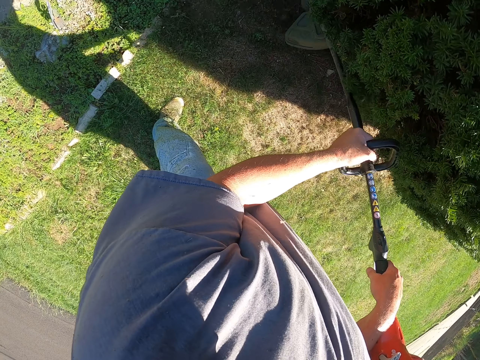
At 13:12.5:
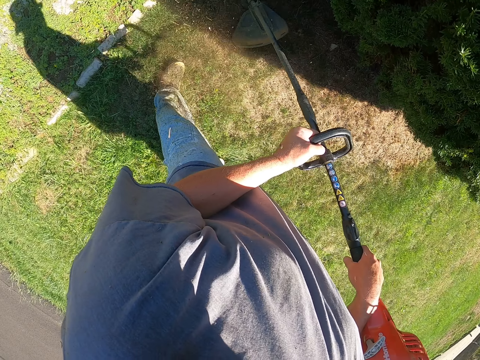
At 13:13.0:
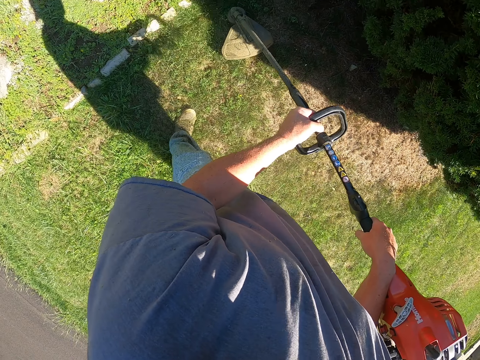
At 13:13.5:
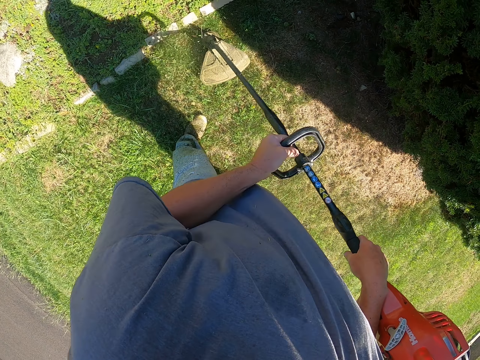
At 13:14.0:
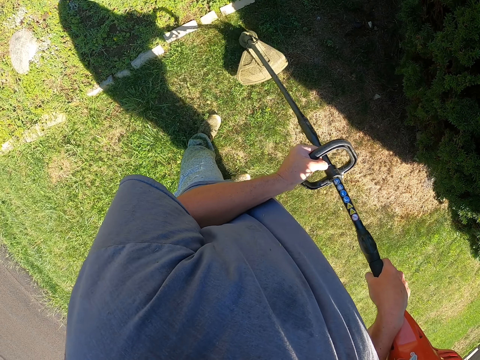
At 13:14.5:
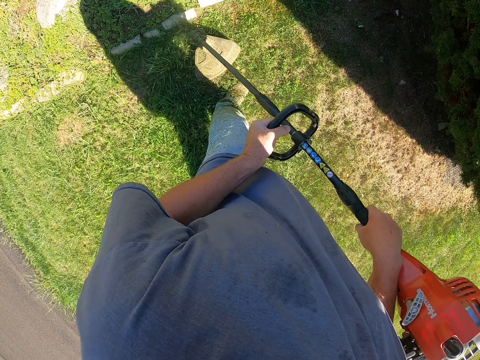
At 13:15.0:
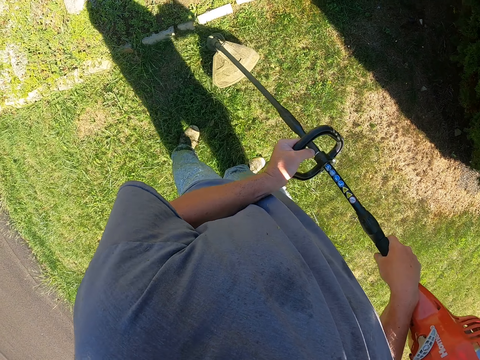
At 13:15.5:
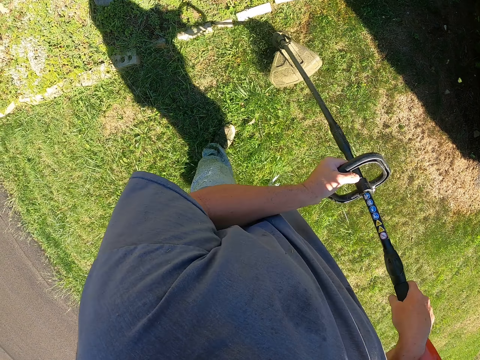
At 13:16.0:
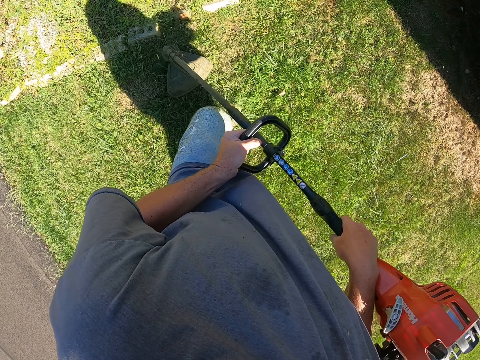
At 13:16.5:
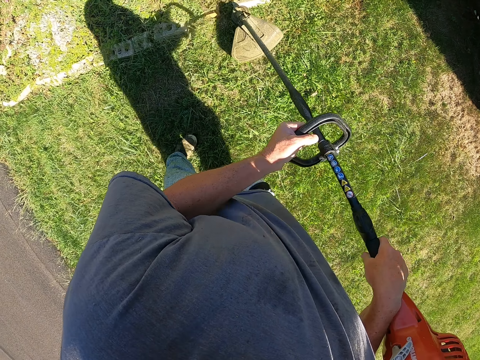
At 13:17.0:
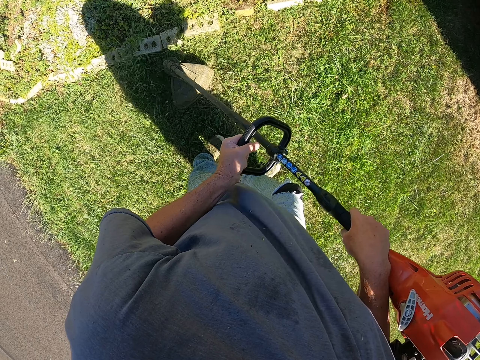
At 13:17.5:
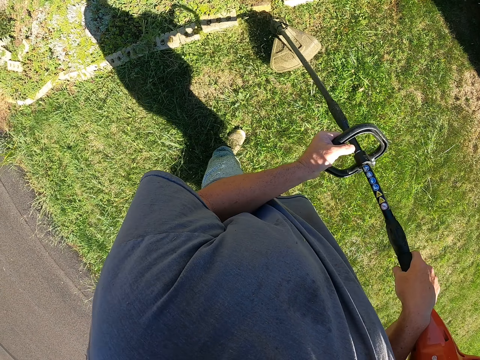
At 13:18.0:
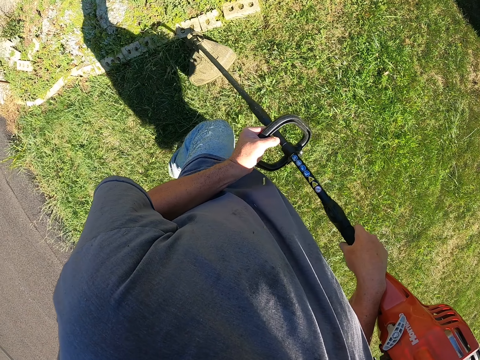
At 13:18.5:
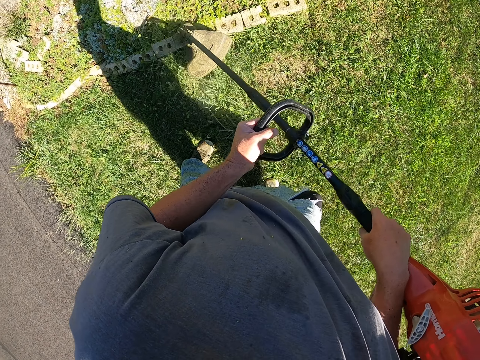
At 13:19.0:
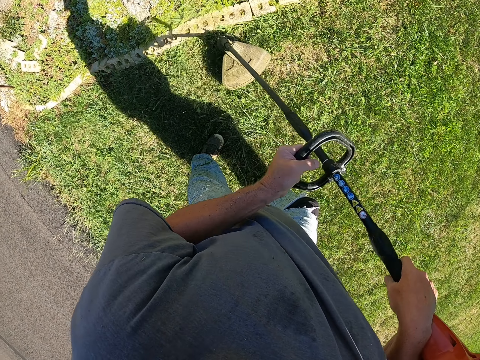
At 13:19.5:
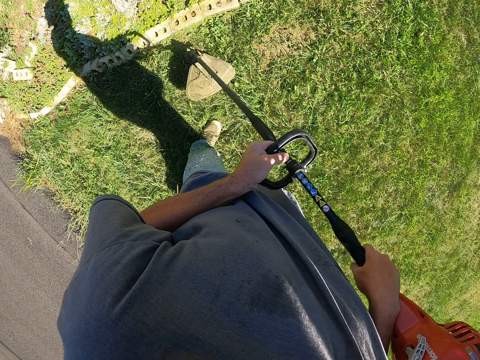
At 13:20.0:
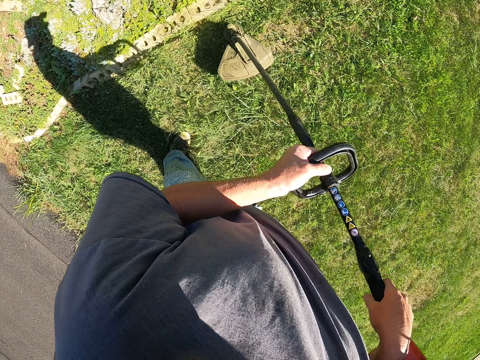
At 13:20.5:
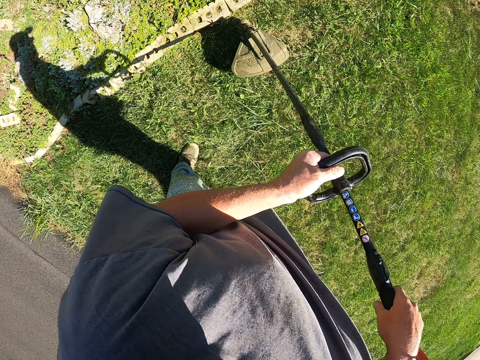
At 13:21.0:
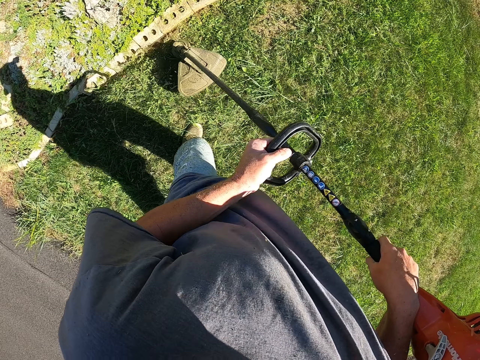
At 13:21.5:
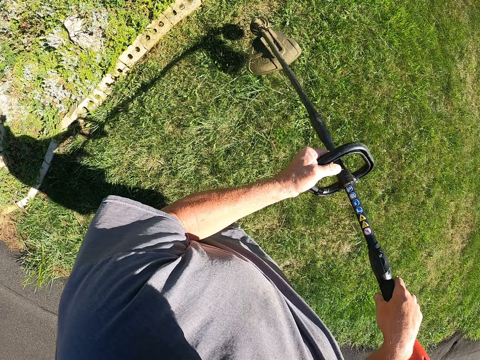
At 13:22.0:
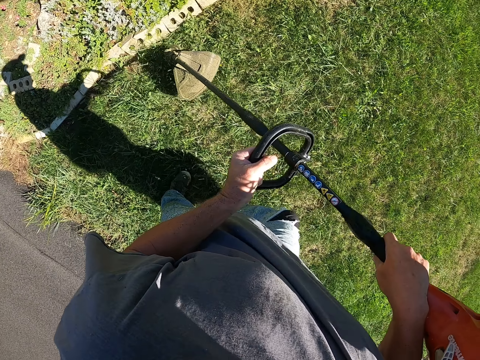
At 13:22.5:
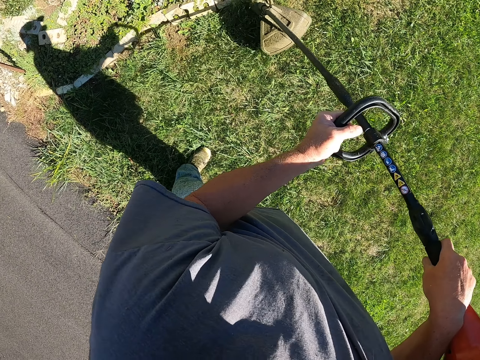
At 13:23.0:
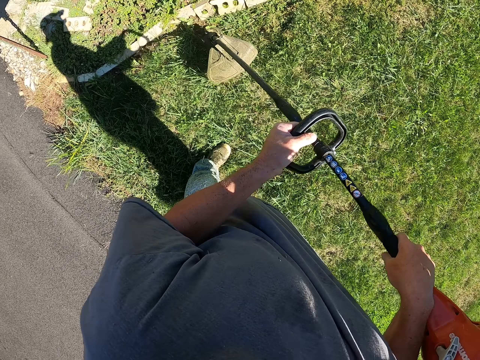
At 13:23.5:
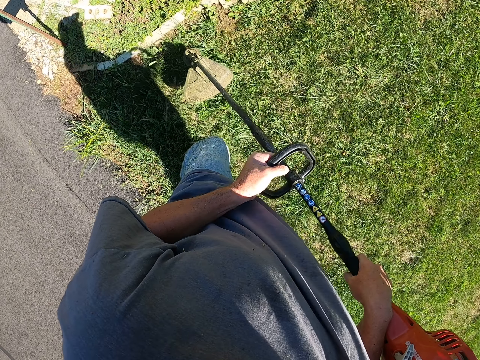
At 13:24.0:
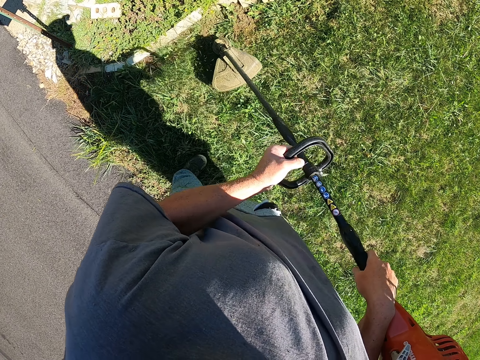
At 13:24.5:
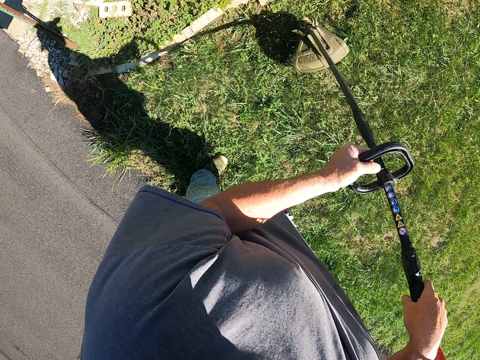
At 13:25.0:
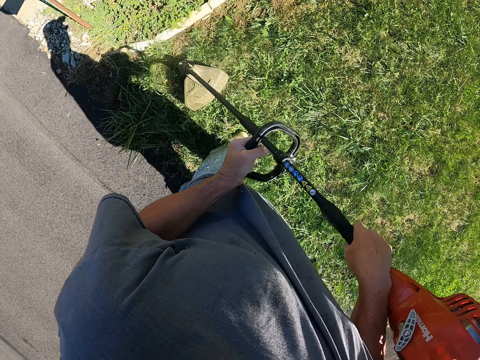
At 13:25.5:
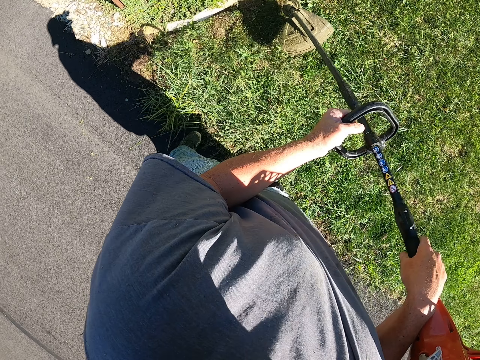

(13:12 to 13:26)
The camera wearer cuts the grass.

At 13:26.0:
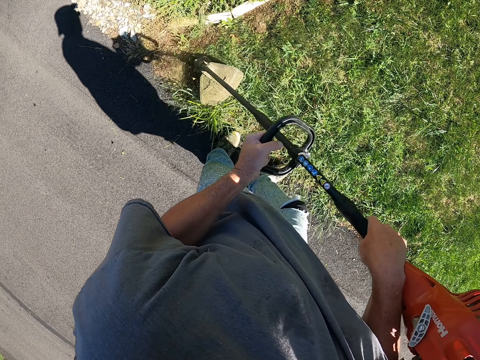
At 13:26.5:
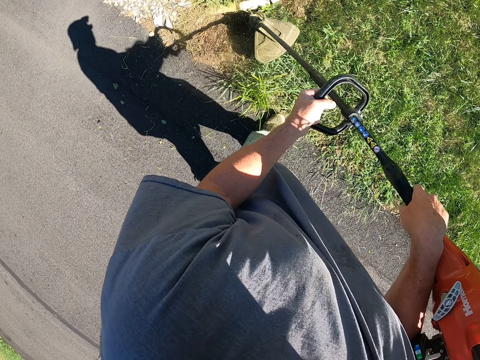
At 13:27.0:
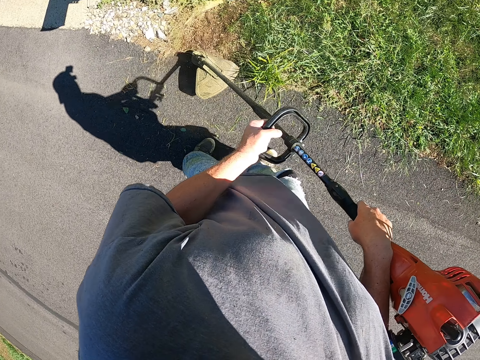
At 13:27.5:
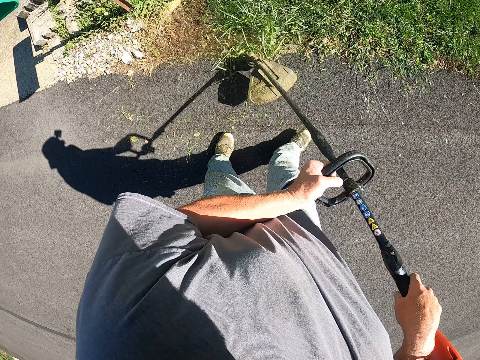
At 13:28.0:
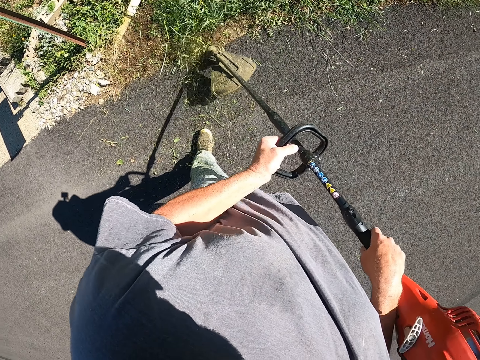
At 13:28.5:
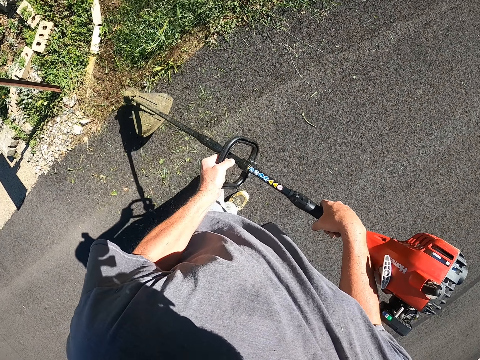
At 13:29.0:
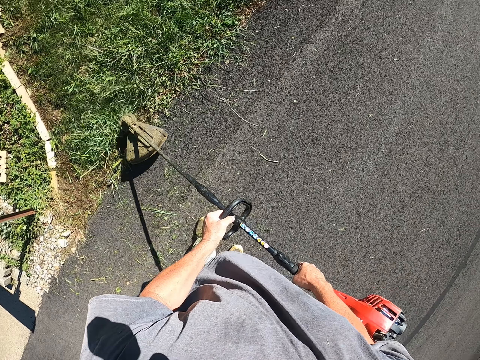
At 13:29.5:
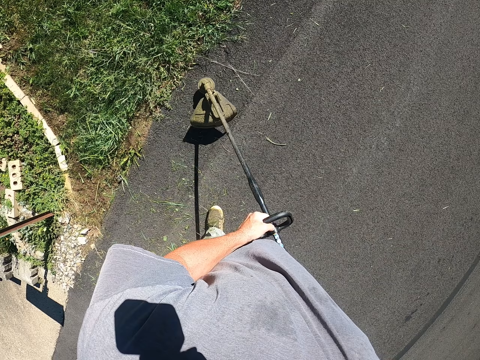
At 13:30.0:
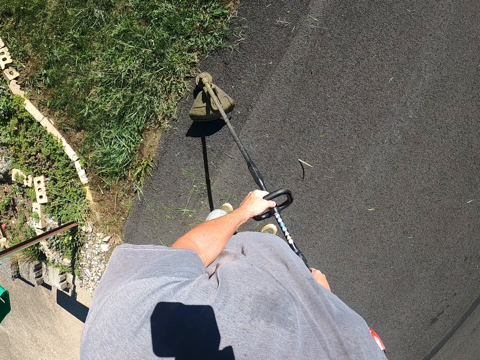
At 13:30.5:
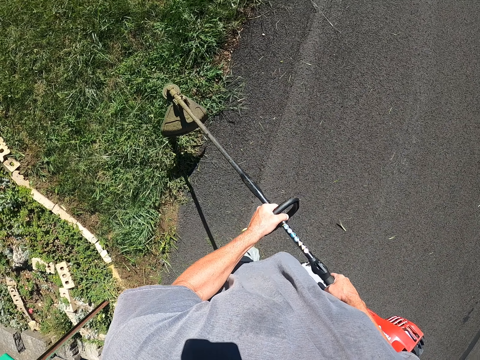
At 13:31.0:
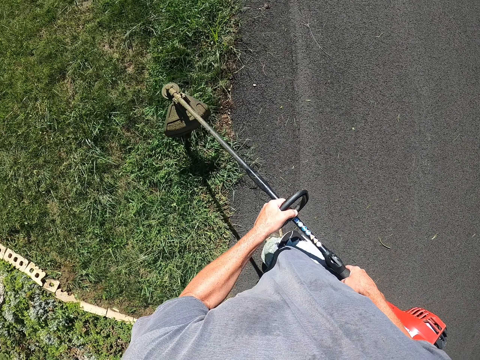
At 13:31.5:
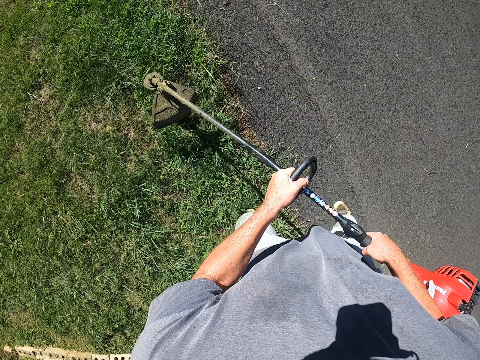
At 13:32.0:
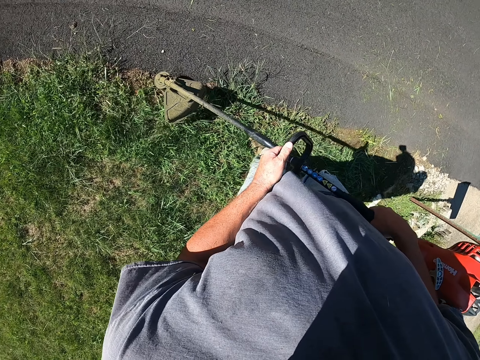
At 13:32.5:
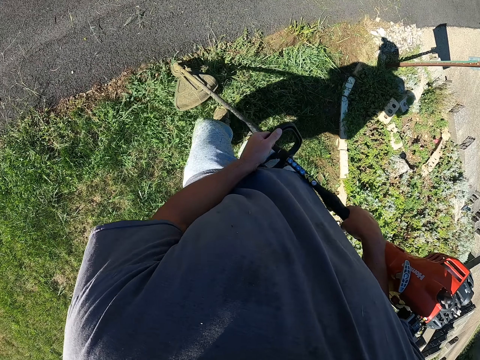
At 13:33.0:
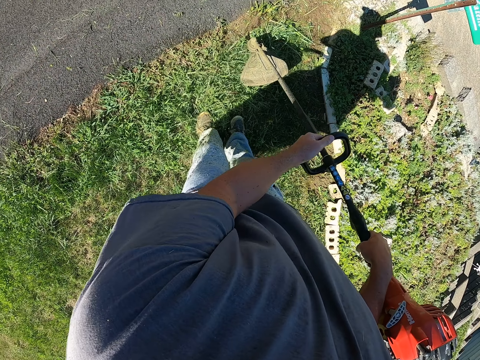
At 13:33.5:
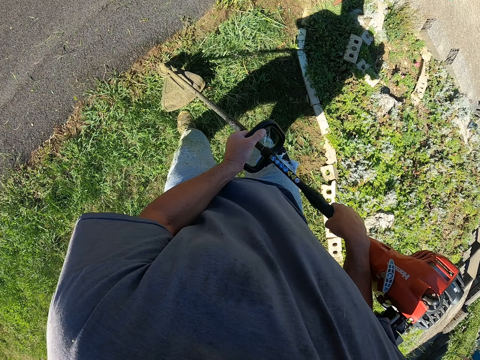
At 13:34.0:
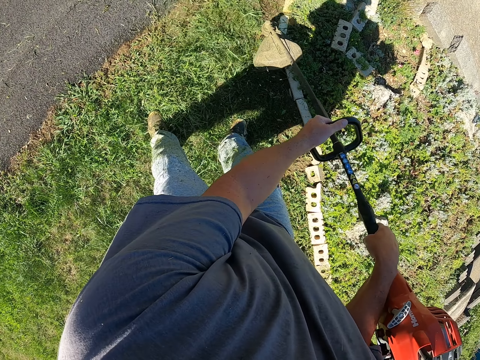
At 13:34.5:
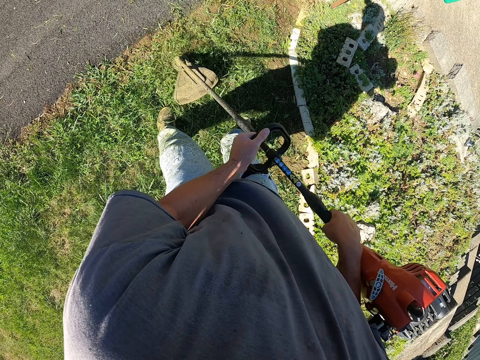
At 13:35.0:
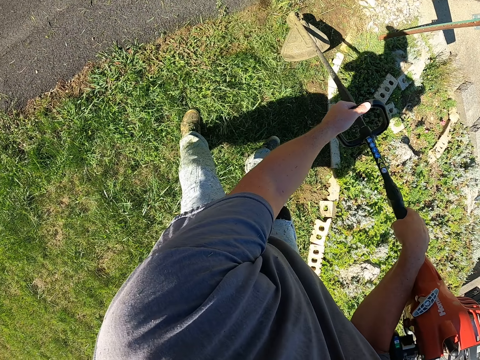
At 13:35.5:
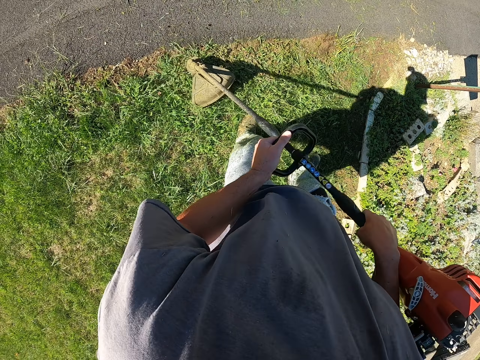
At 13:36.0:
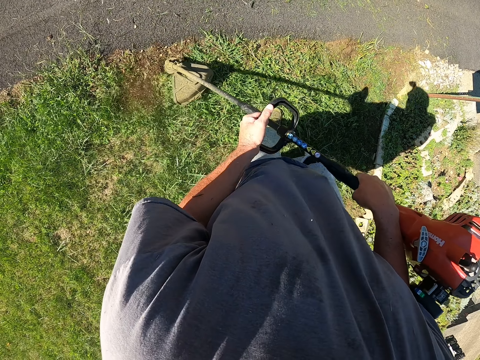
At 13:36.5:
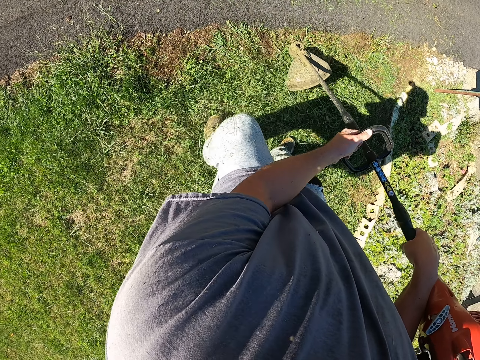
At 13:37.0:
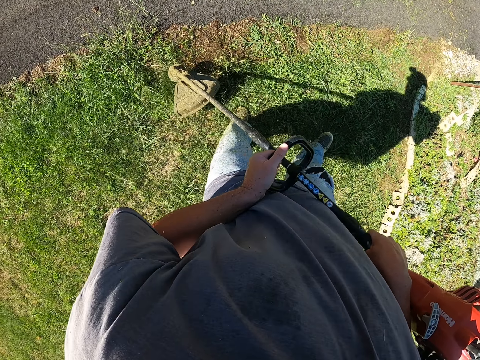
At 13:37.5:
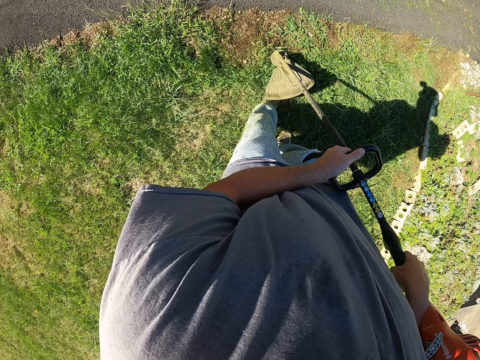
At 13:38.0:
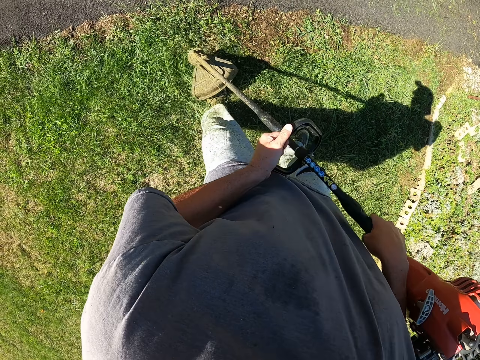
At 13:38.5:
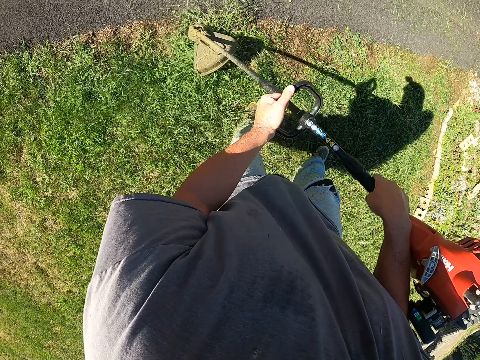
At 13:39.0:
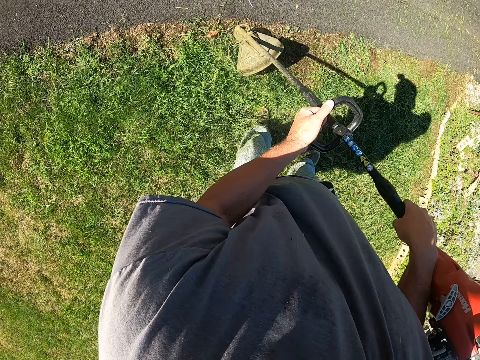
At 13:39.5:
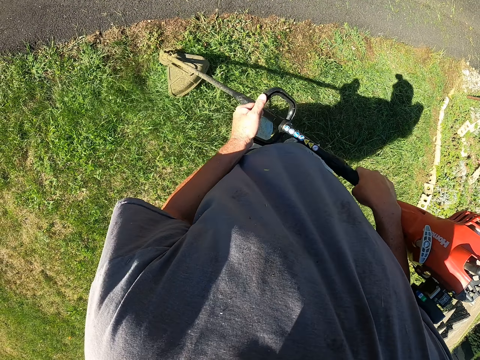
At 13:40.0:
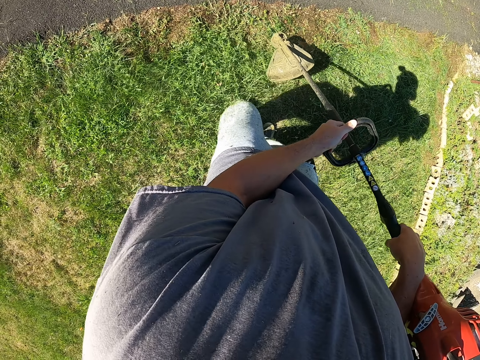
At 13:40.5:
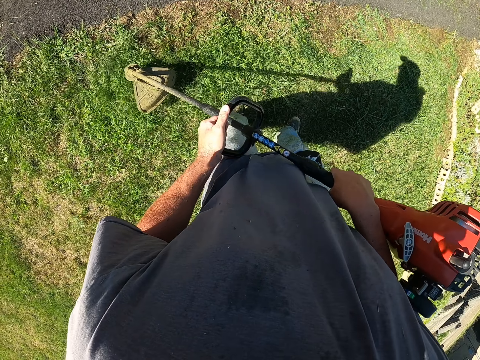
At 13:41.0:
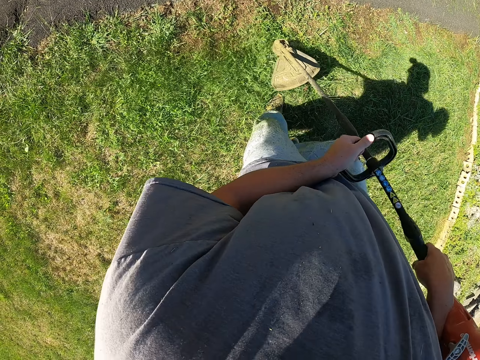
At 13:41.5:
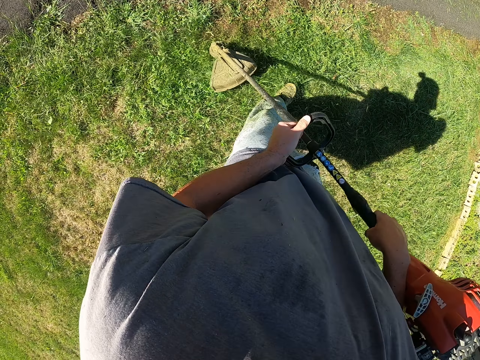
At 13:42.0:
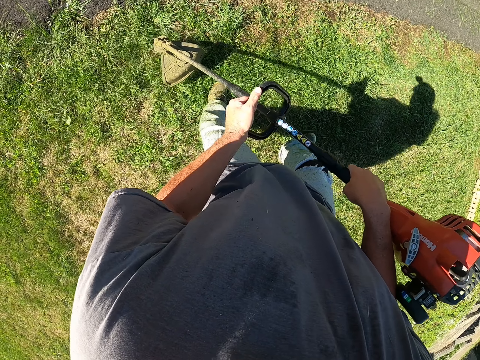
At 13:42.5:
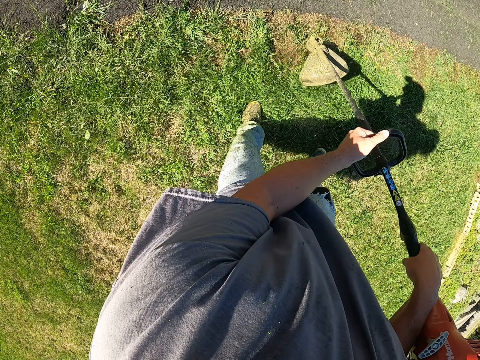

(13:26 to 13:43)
The camera wearer holds the grass cutter machine. They cut the grass.
